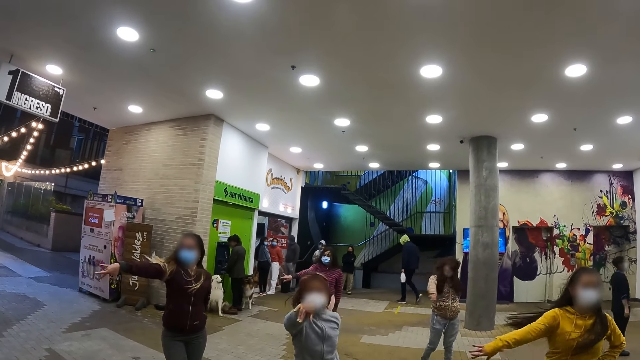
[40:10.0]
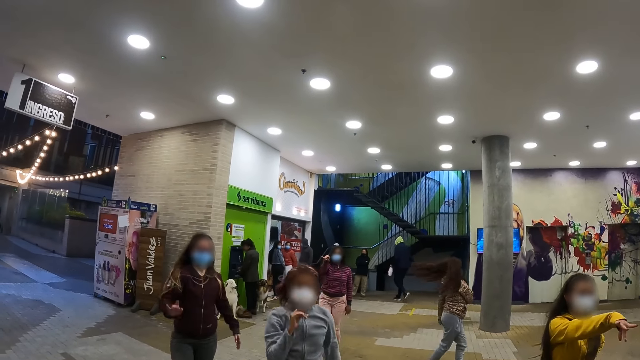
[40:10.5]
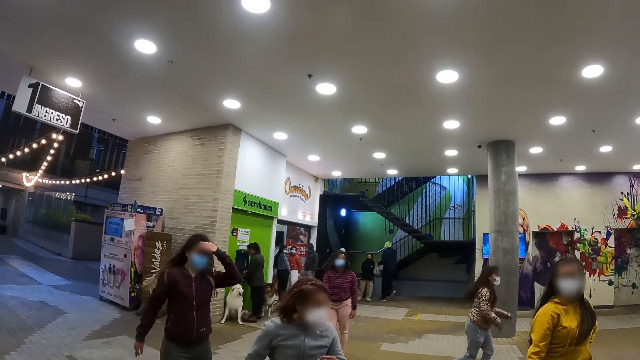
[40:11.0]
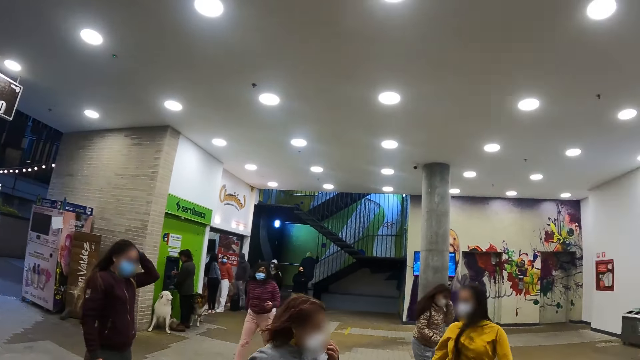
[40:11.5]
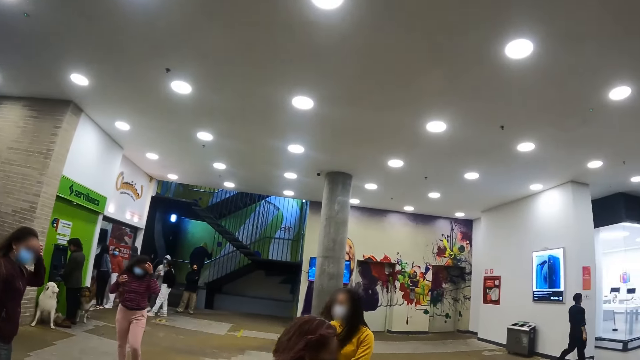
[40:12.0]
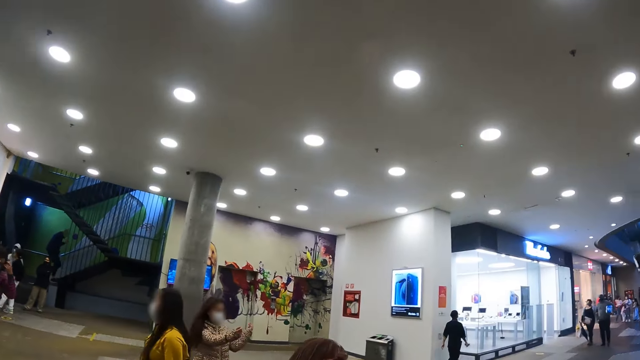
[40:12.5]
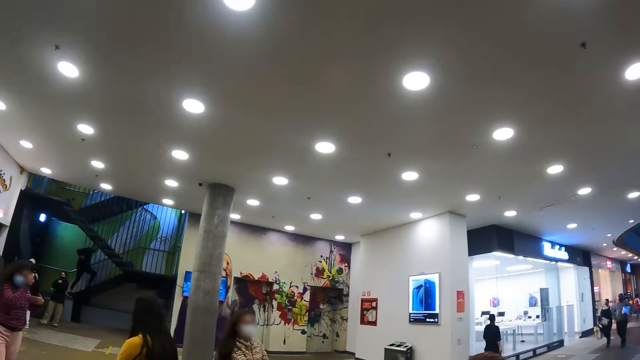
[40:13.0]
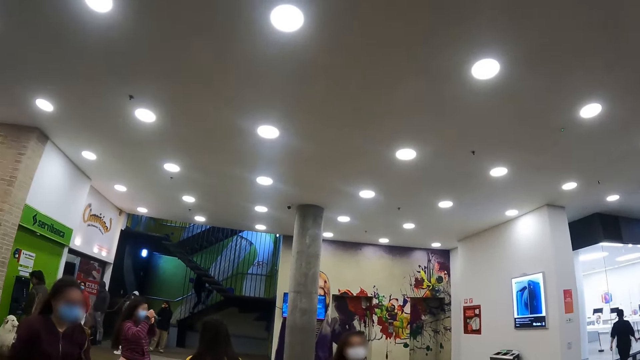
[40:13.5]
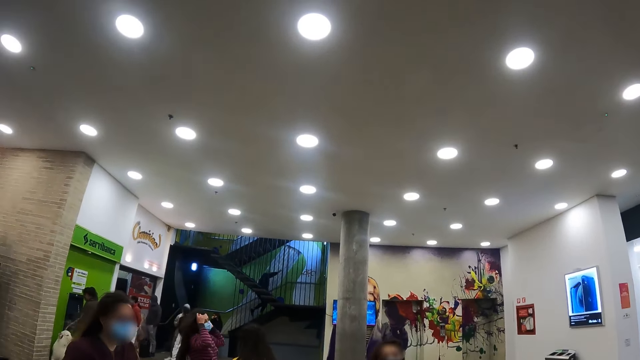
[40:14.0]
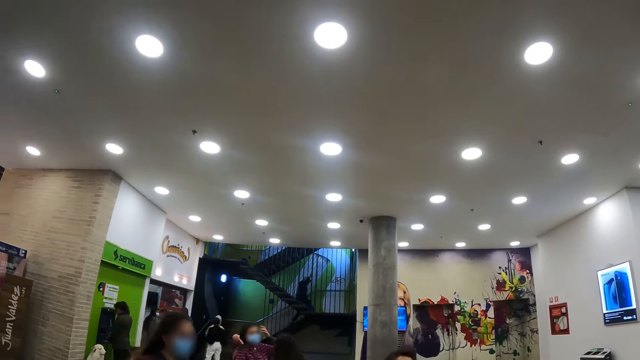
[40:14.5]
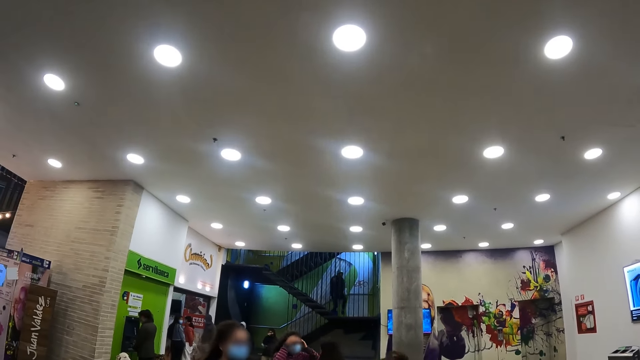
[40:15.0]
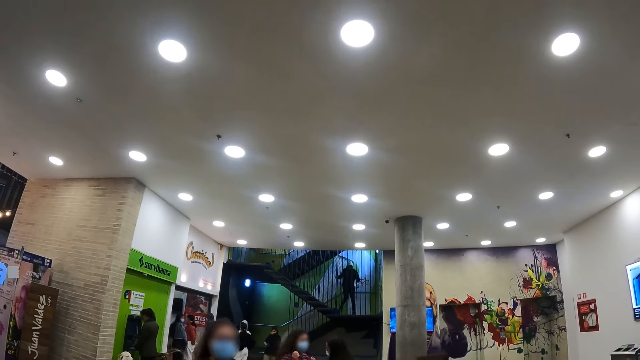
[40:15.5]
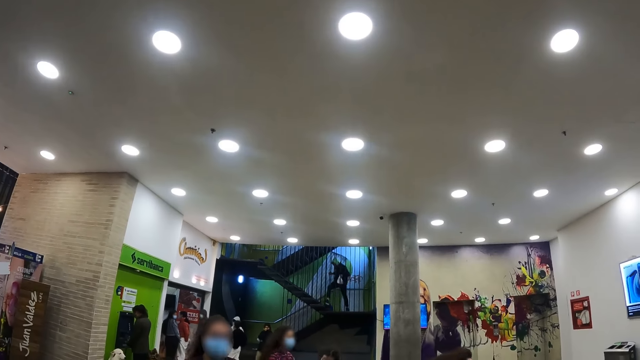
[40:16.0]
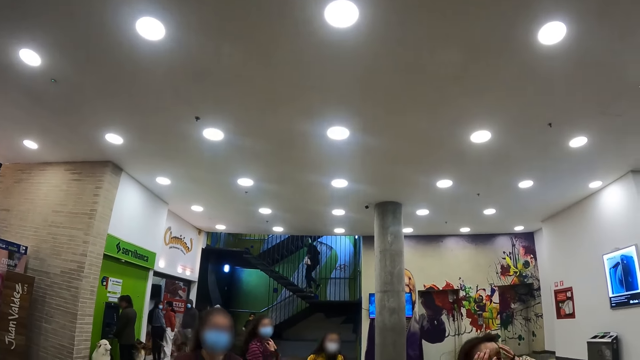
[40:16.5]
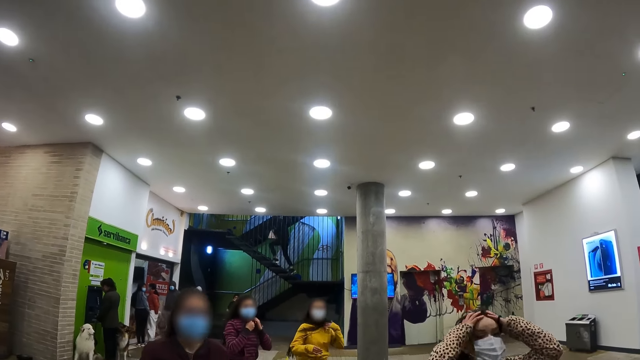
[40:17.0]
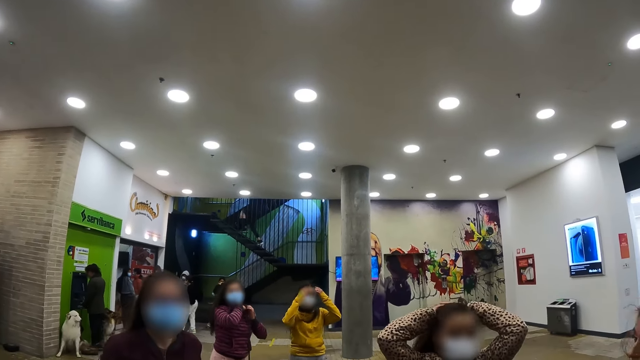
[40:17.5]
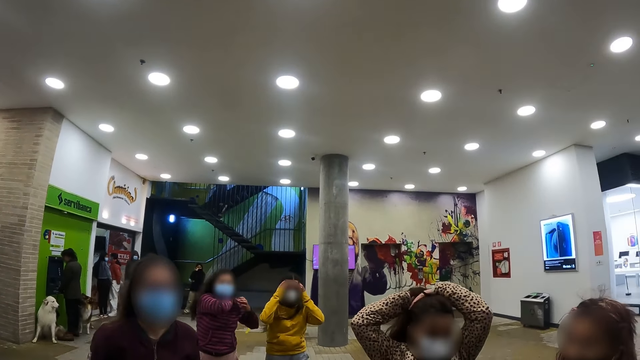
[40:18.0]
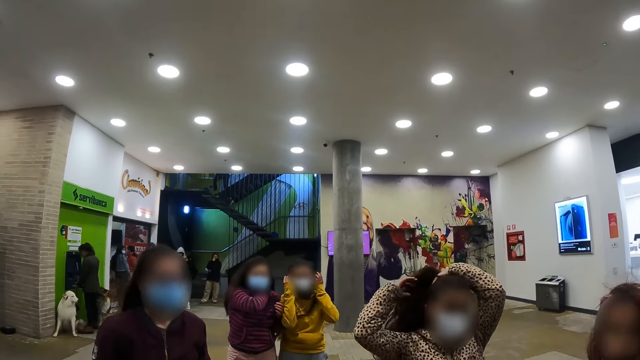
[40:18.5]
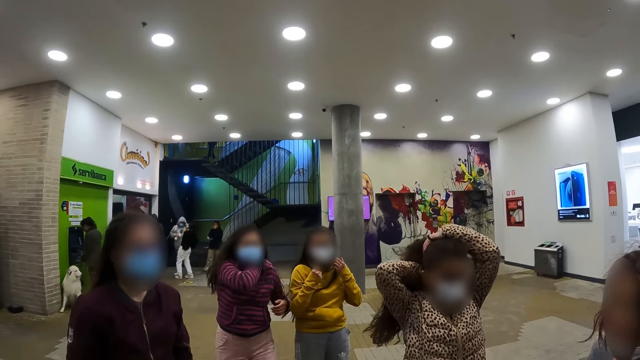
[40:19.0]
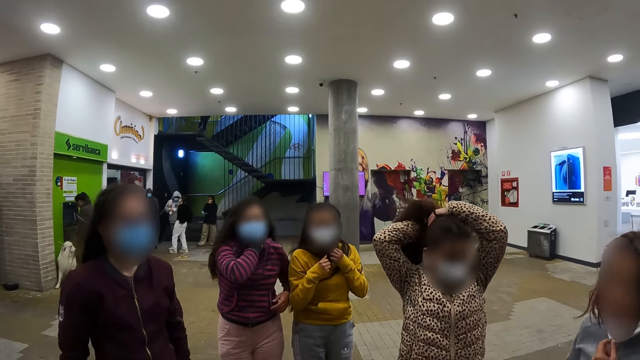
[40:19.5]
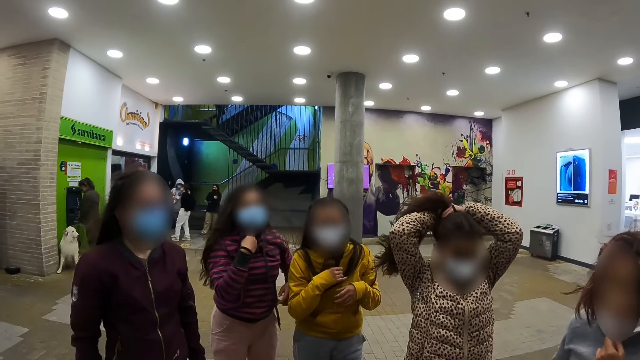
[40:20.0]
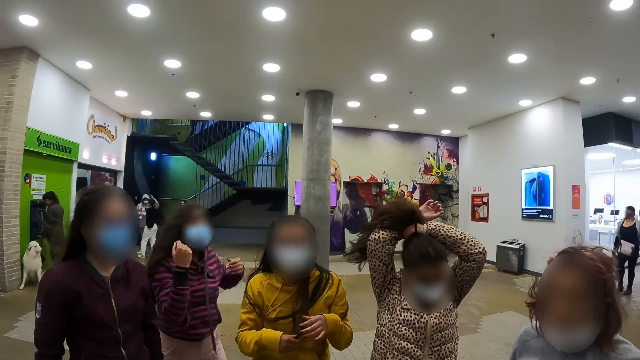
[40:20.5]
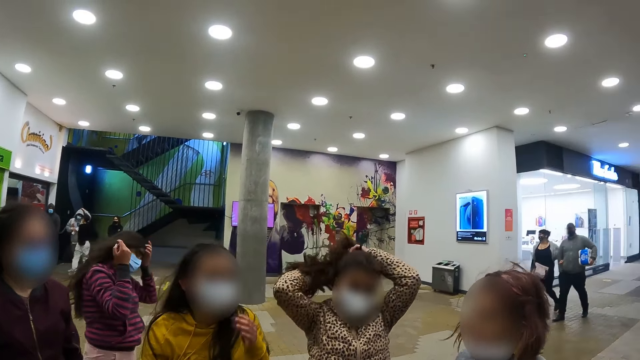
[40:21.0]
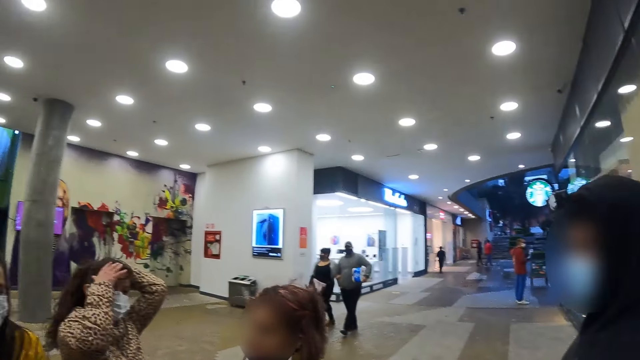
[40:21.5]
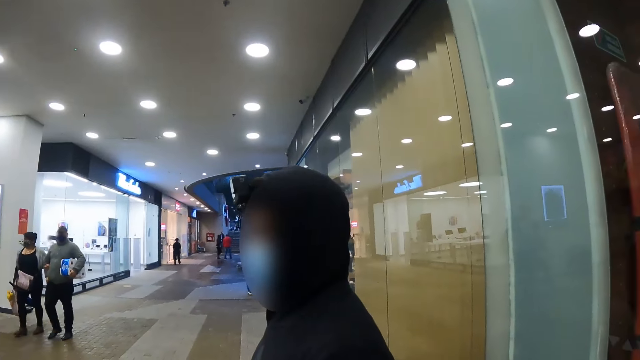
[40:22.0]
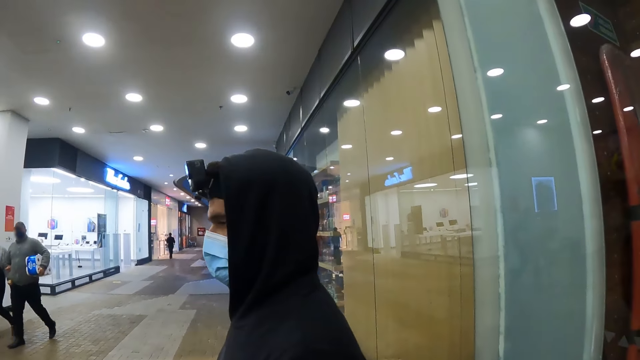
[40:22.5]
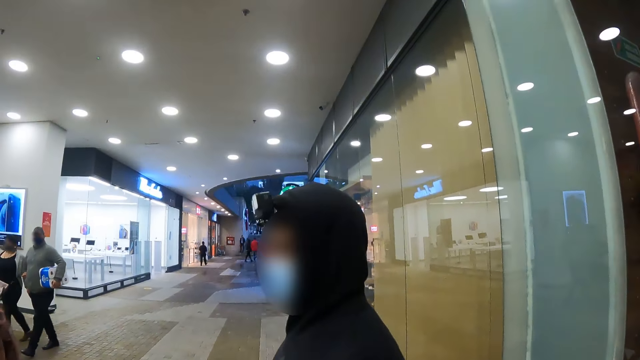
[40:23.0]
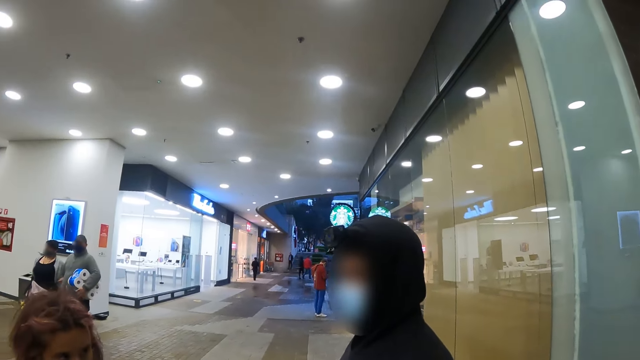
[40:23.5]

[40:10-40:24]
The camera wearer stares in the room. They look around.

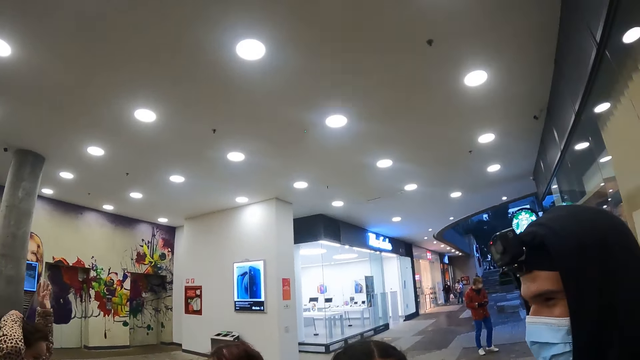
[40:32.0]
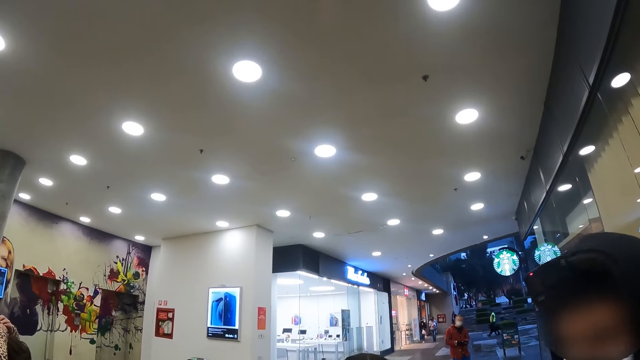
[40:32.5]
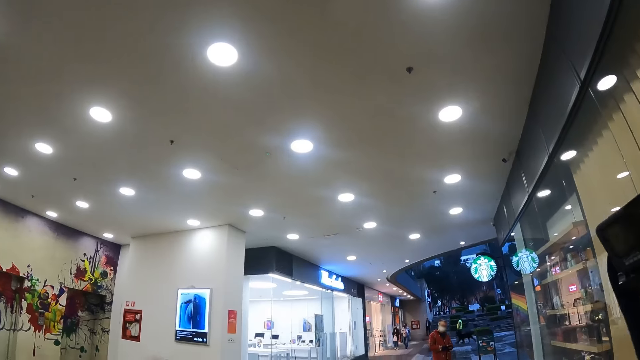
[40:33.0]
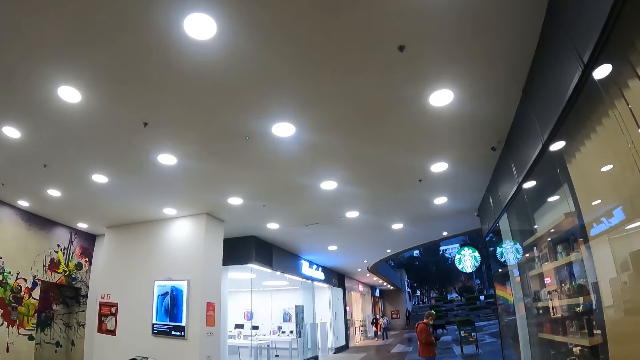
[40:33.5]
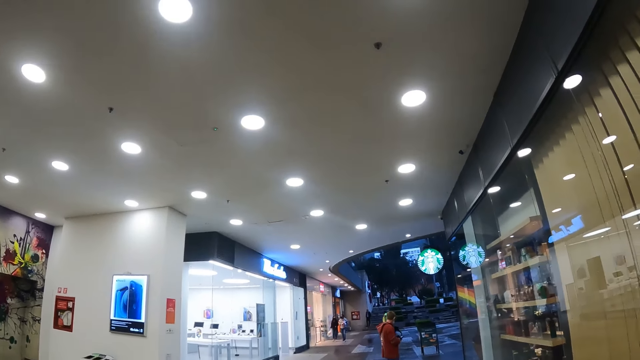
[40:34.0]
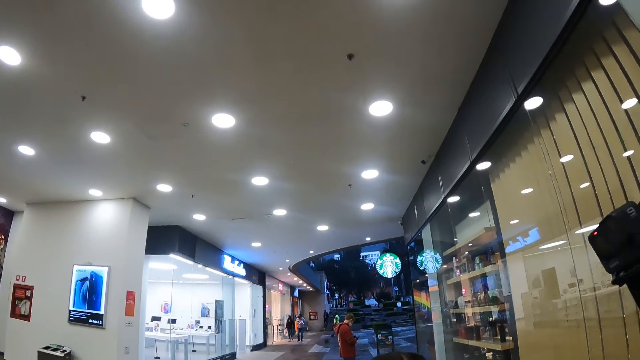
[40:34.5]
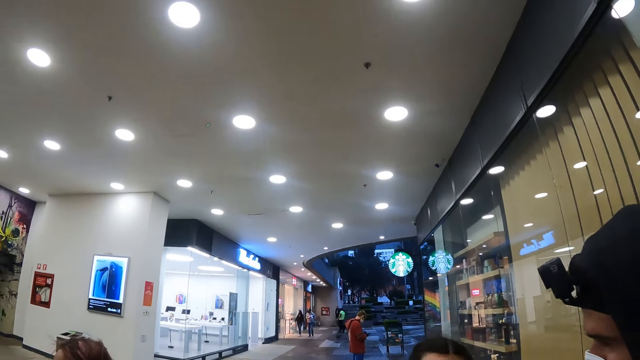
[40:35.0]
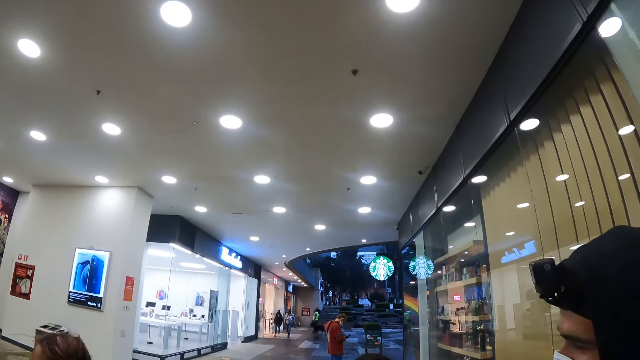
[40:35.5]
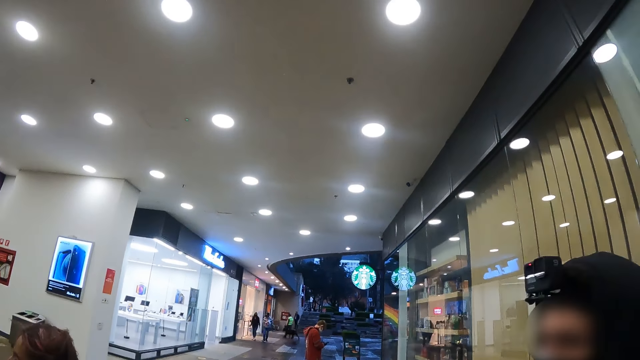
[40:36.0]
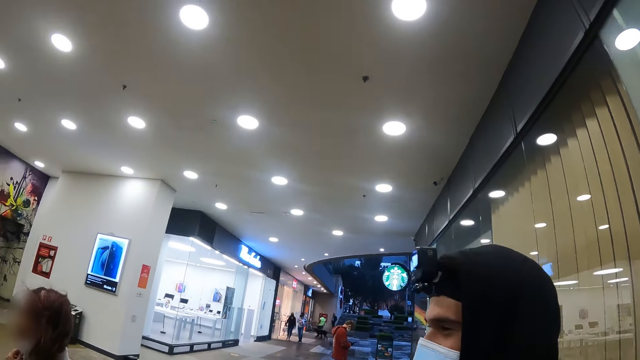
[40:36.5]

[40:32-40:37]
The camera wearer looks up at the ceiling.
